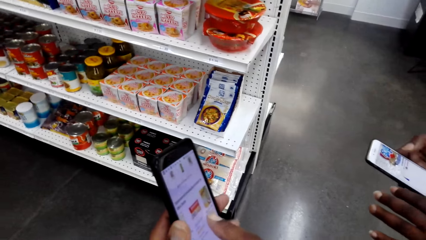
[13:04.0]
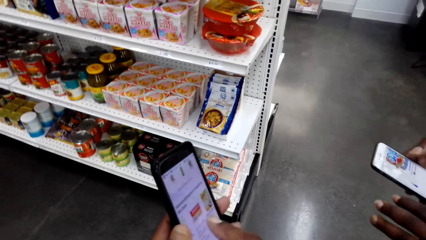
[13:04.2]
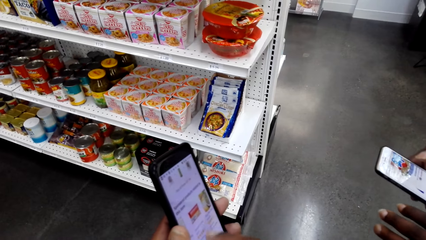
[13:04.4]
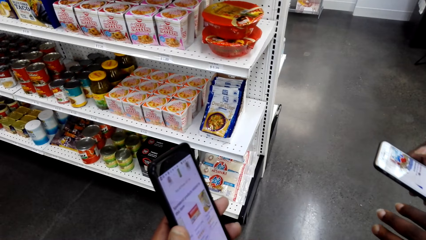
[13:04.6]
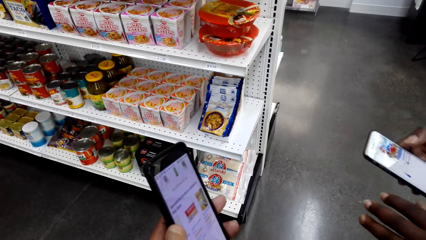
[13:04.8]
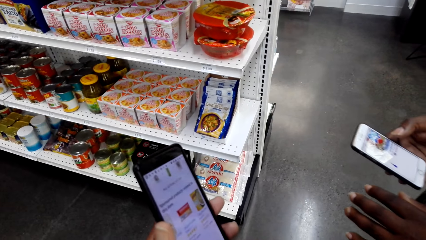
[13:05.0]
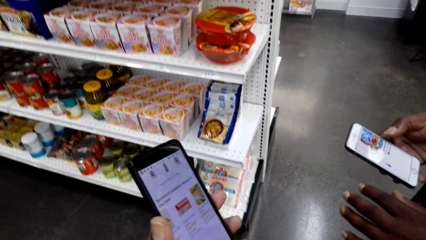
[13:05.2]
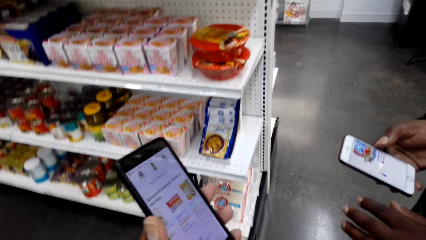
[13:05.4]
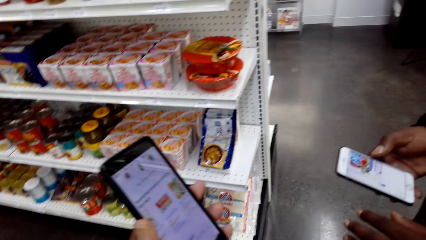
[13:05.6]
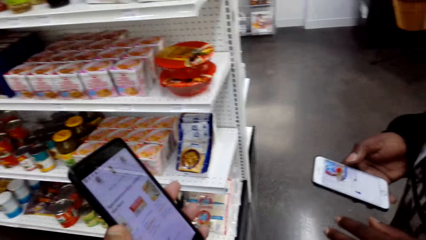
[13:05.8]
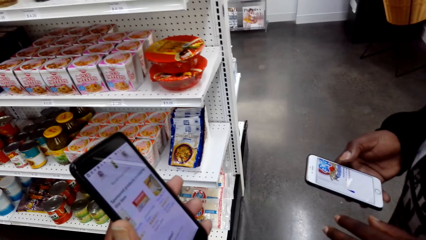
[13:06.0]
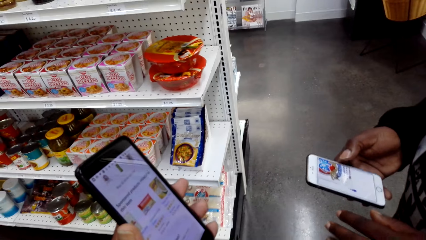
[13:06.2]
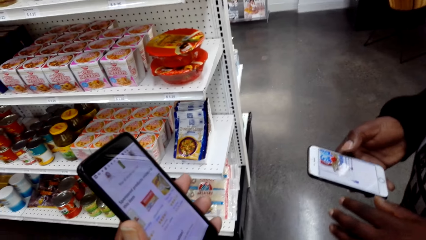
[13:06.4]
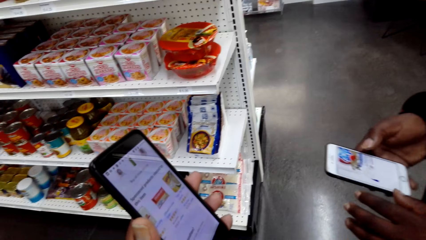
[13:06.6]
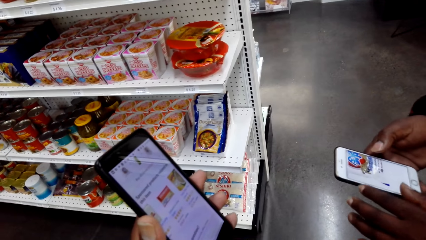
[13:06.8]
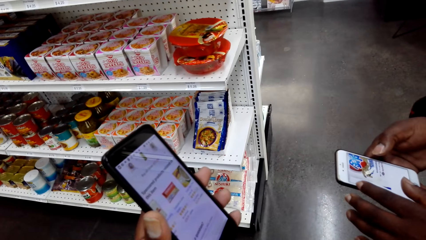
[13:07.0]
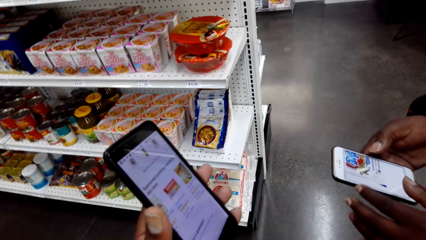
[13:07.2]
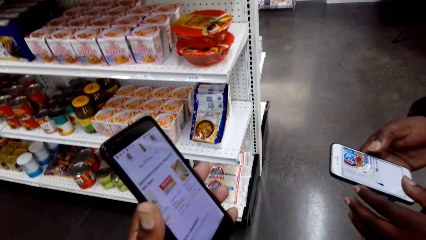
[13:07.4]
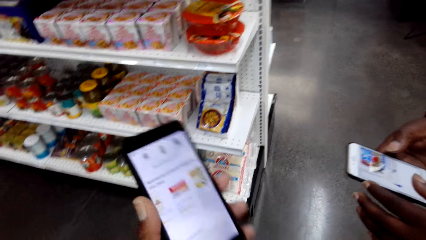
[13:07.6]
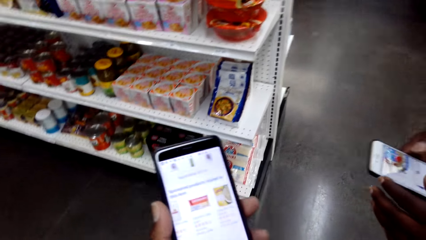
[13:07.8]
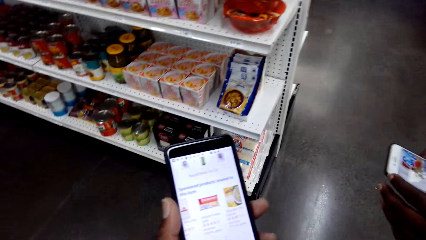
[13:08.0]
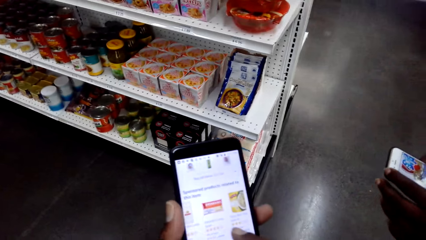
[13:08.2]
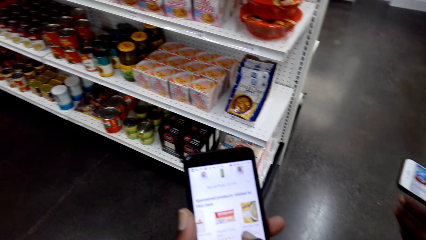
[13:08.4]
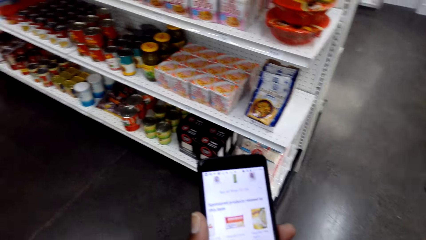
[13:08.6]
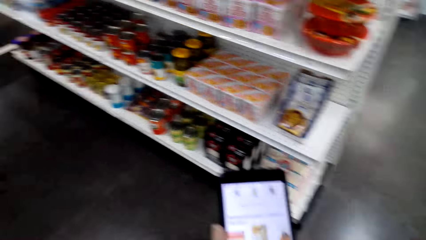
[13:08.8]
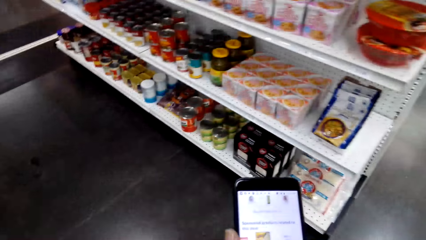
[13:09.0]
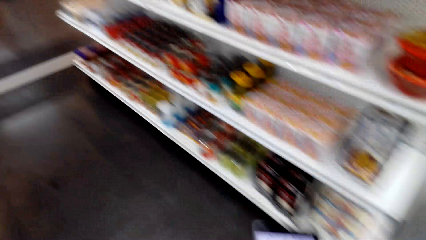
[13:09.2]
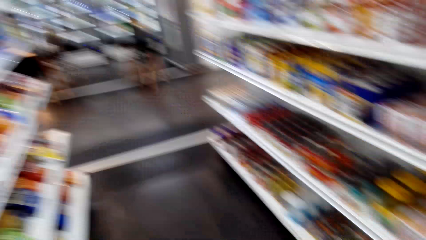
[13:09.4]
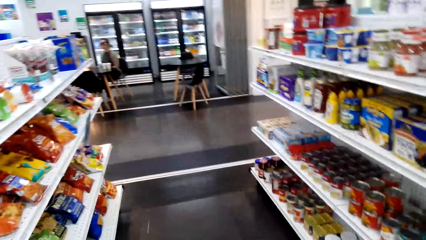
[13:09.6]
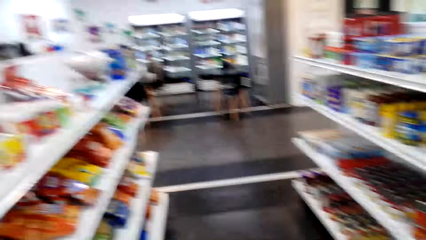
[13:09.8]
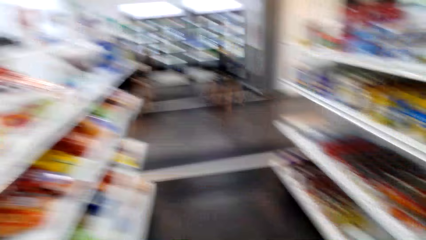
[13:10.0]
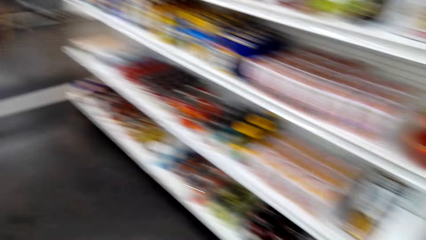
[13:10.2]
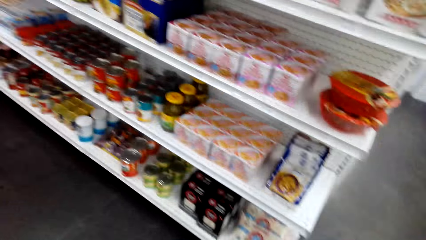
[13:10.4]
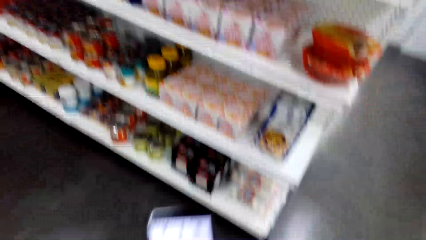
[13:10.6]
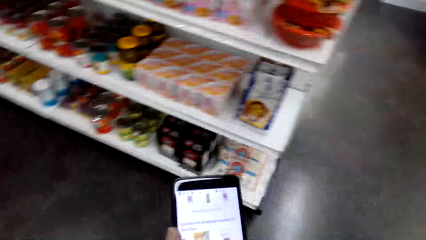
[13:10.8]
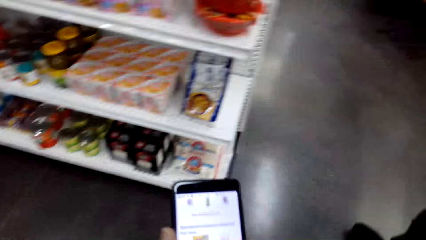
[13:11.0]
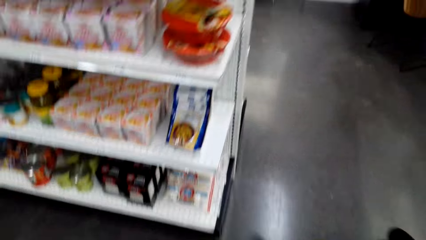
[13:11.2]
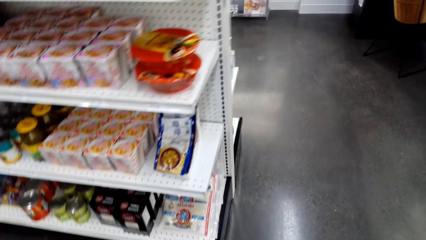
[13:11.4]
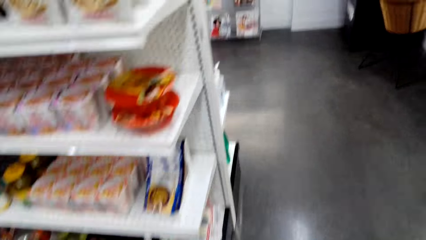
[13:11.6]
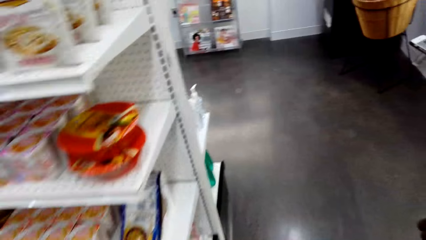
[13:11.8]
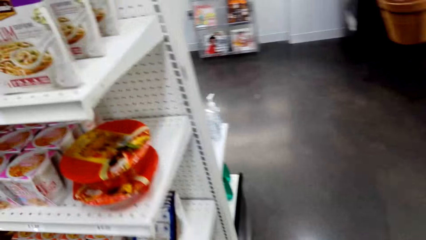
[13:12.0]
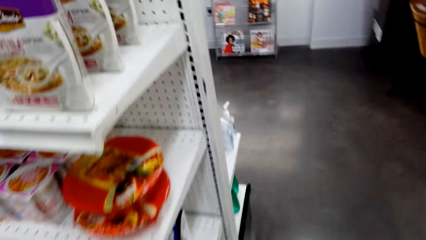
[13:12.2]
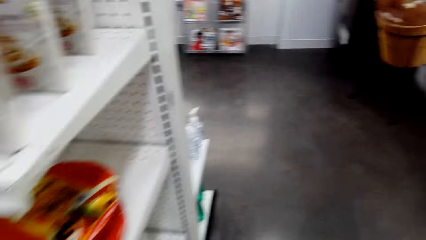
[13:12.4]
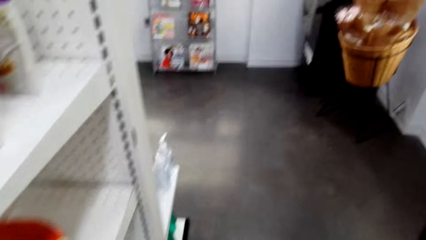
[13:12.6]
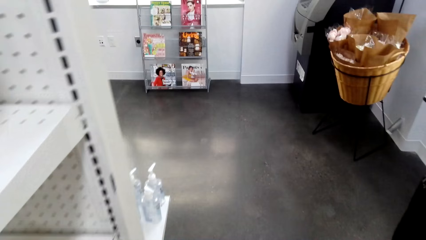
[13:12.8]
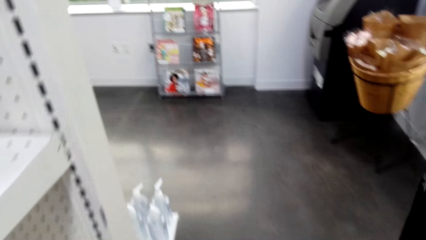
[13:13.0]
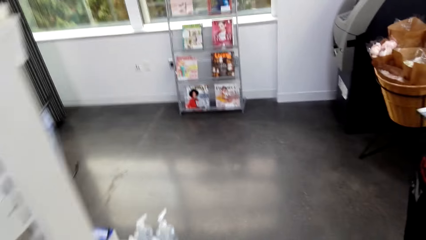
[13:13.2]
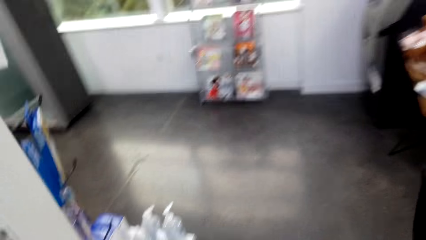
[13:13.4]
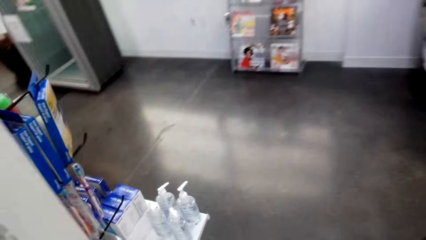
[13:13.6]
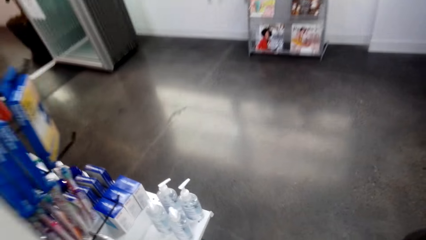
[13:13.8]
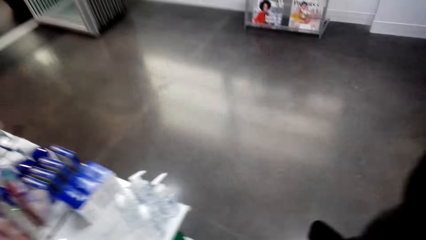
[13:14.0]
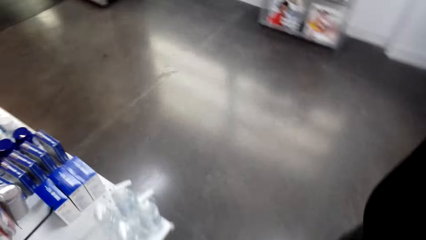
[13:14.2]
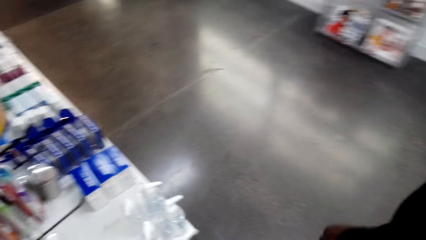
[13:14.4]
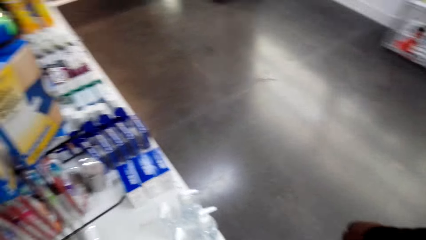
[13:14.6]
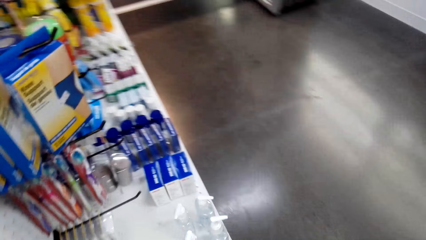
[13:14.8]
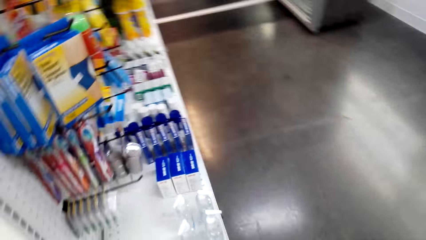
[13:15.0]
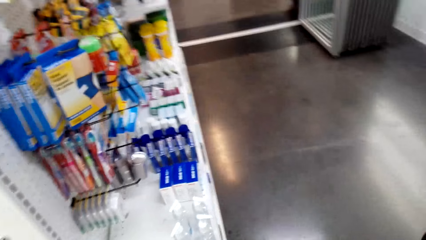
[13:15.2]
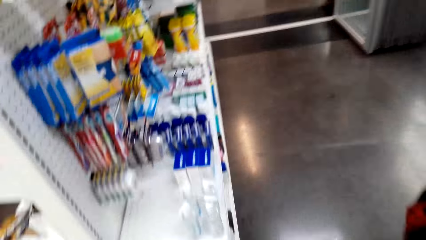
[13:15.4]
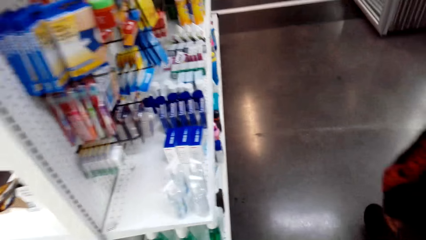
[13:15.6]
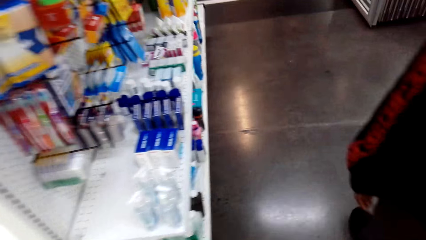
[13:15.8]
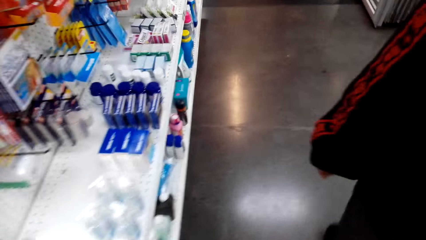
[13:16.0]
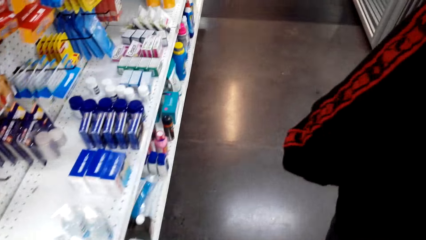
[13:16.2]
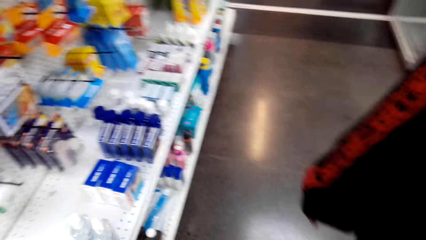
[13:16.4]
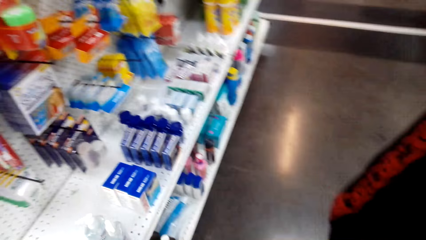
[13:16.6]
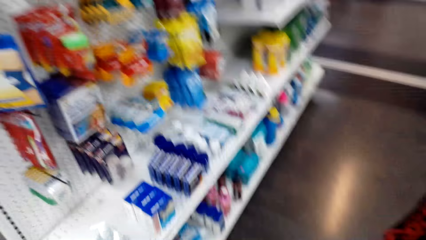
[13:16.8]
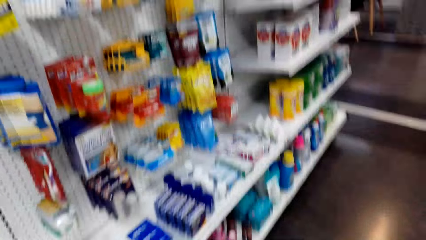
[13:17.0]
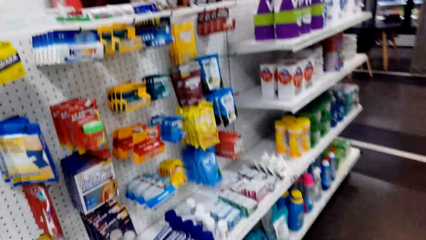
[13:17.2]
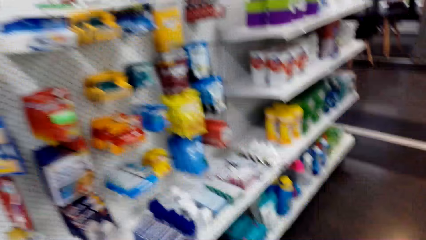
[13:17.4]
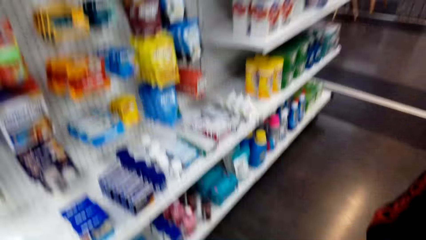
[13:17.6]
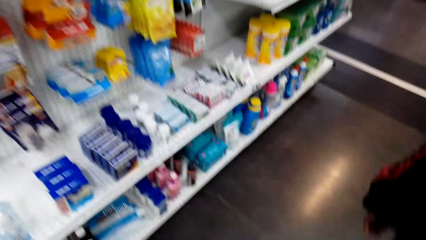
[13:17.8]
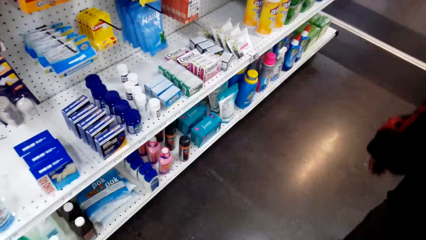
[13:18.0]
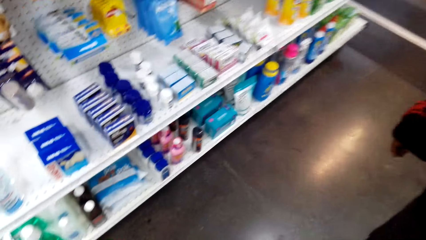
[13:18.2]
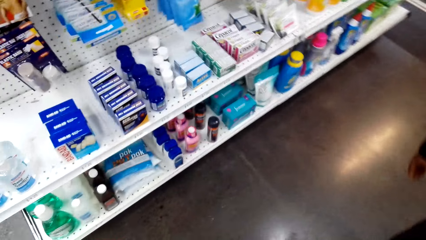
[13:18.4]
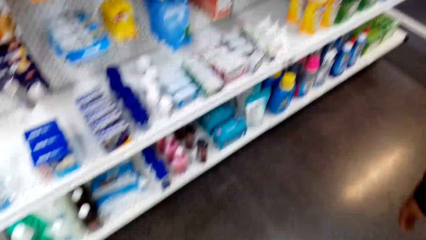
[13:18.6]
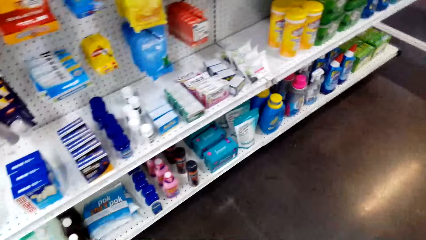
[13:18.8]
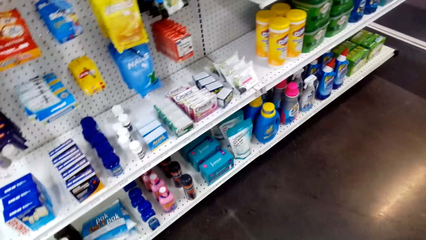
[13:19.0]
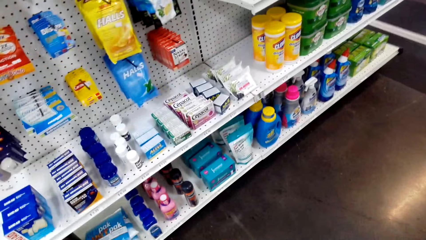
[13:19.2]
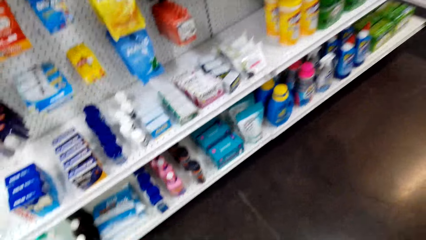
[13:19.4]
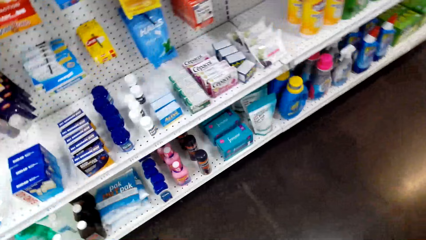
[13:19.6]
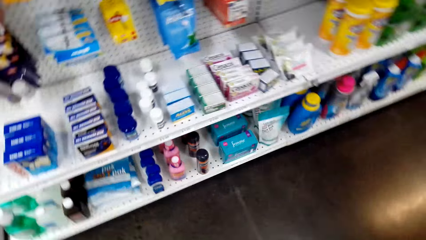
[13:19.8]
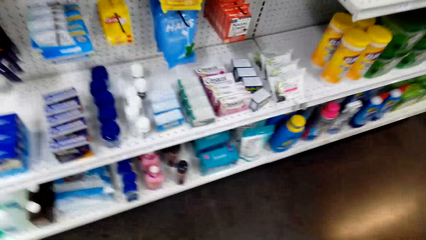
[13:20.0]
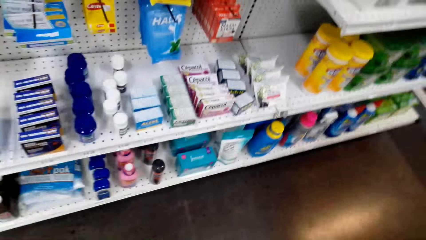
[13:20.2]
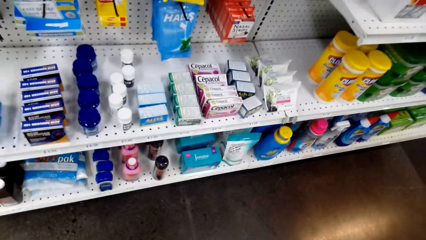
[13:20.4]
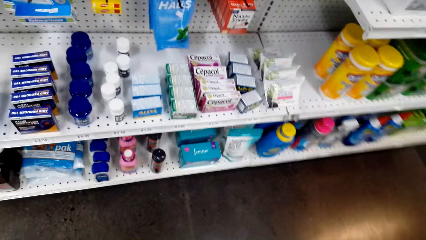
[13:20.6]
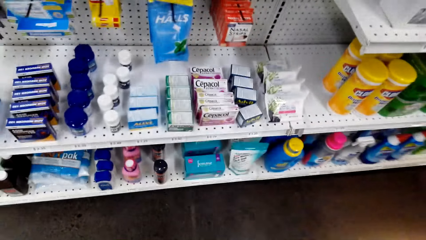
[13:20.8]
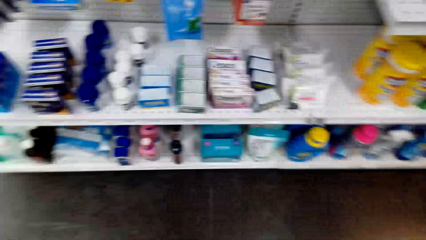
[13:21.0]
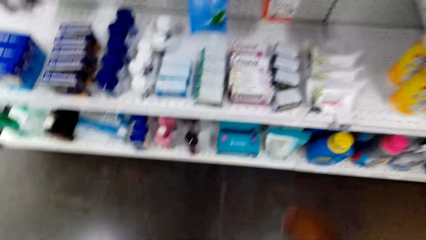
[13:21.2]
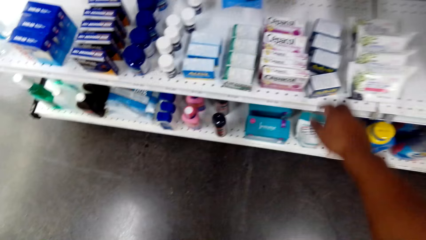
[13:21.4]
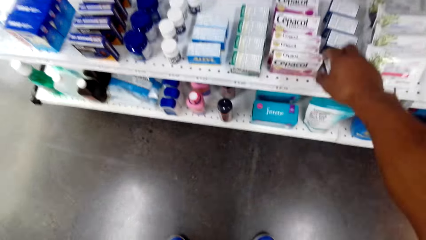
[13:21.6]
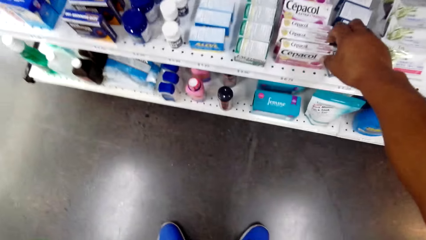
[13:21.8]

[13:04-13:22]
The camera wearer shows a man his phone. They operate his phone, walk in a supermarket, look around, turn back in the supermarket, look at his phone, and walk in the supermarket. The man walks. The camera wearer looks at merchandise in a supermarket shelf.
